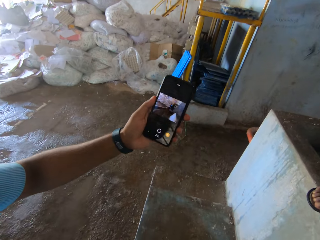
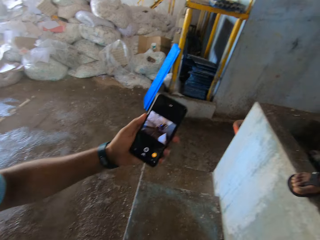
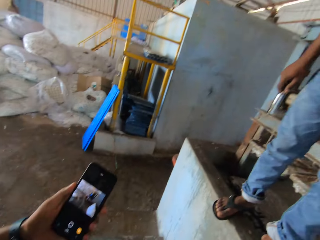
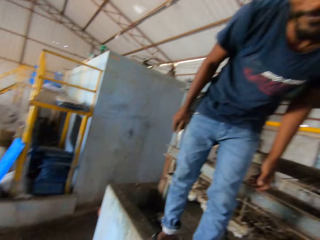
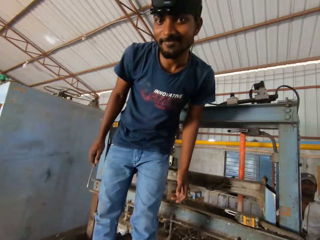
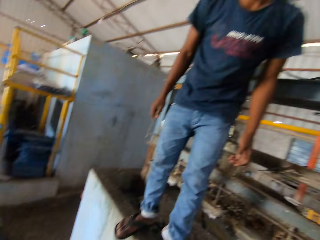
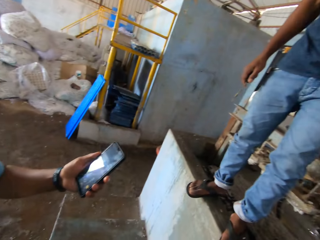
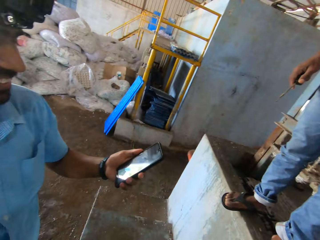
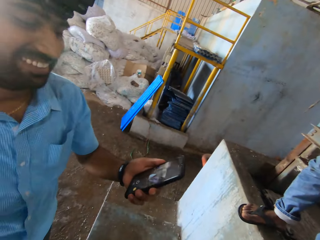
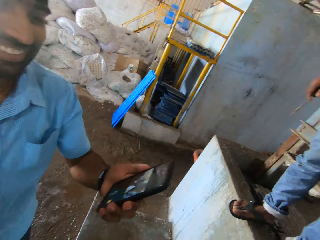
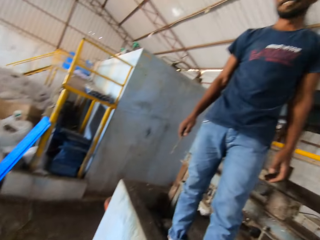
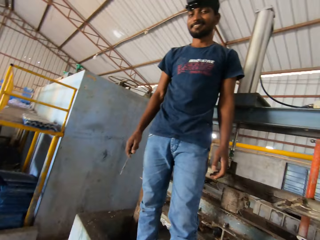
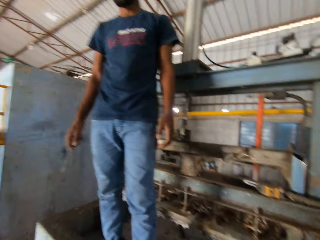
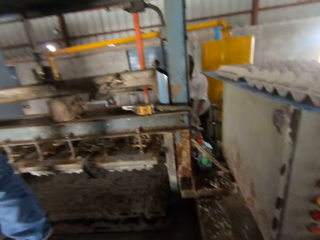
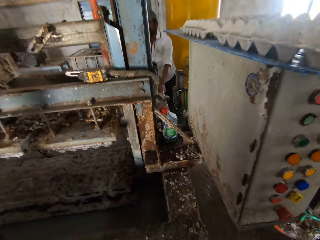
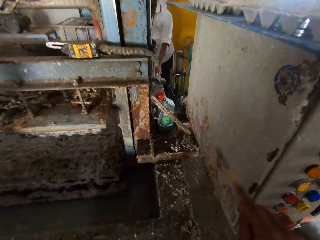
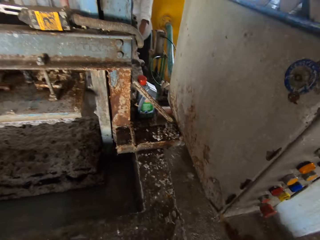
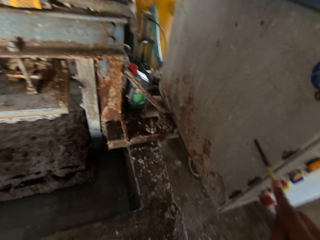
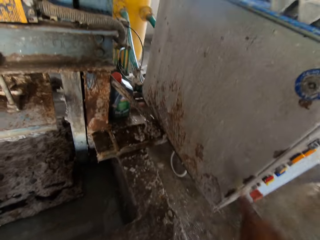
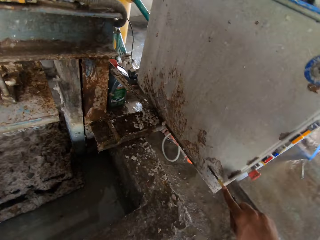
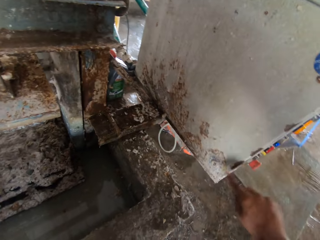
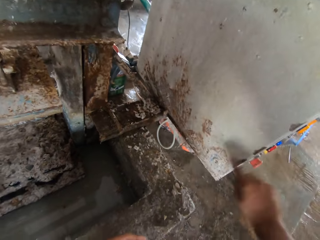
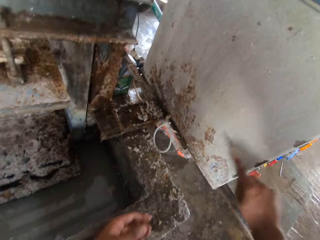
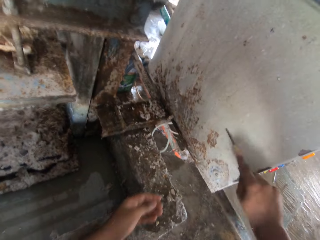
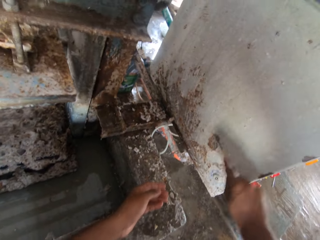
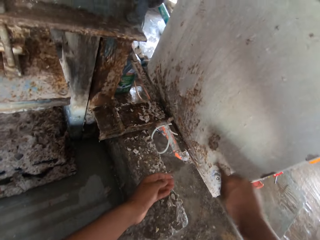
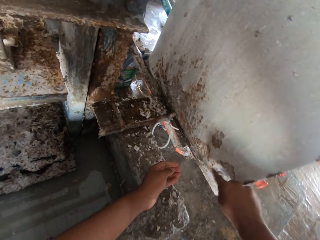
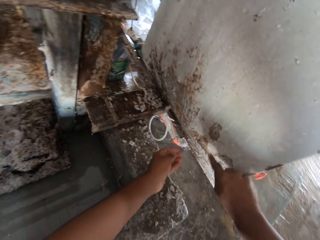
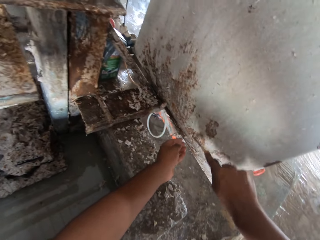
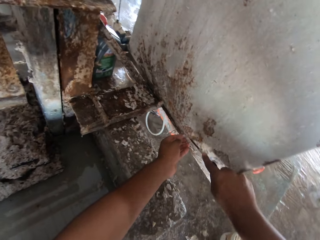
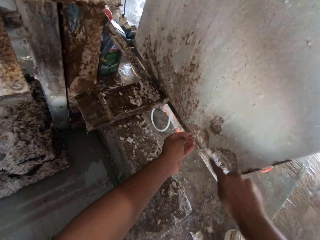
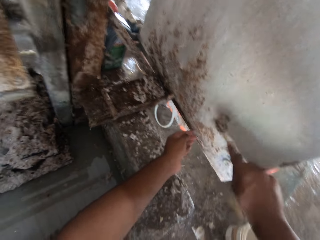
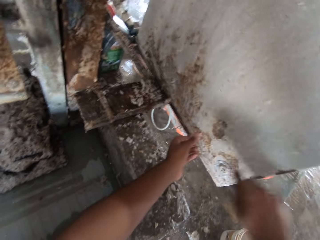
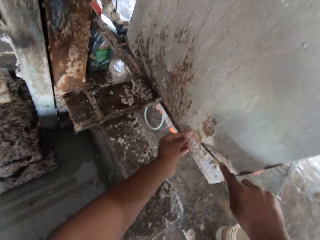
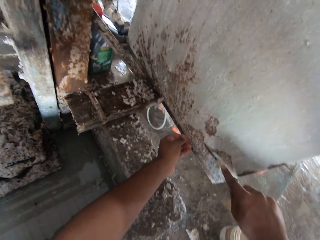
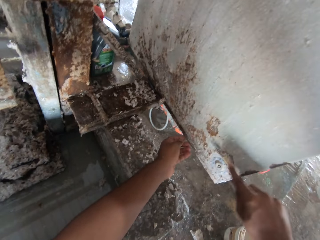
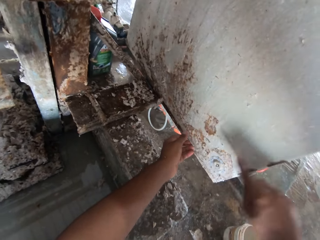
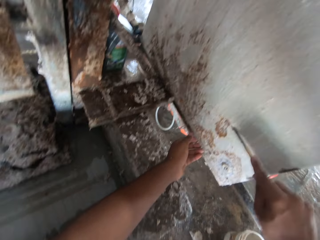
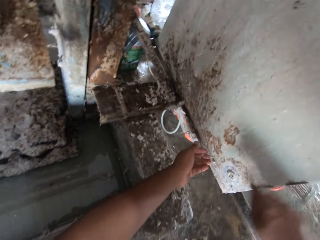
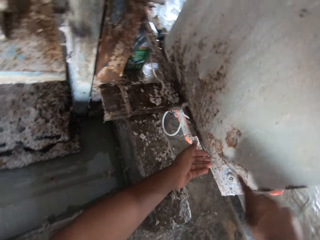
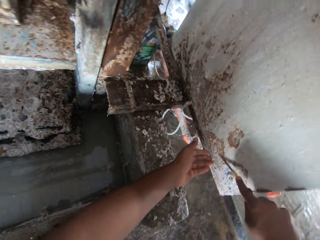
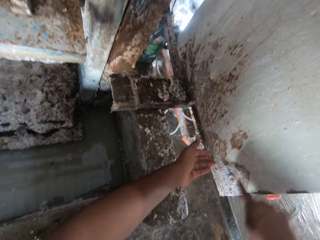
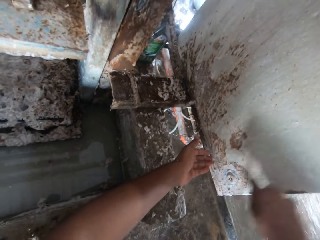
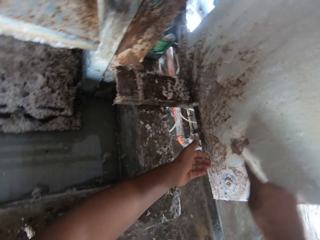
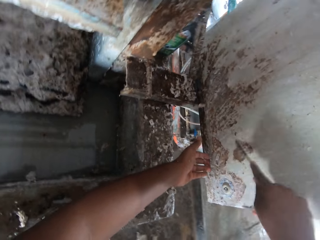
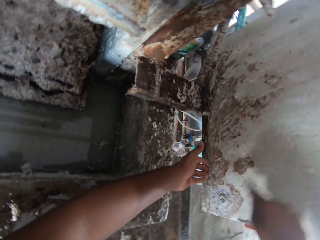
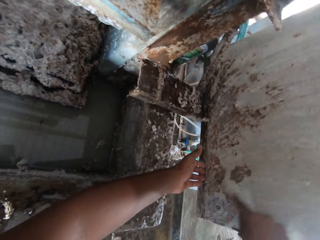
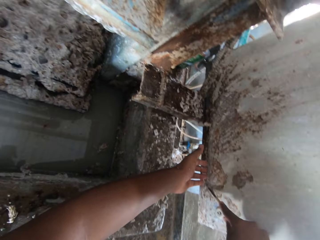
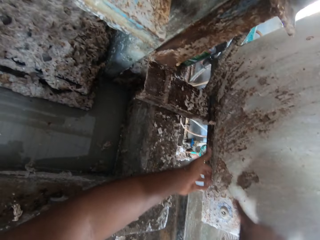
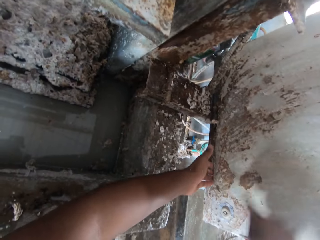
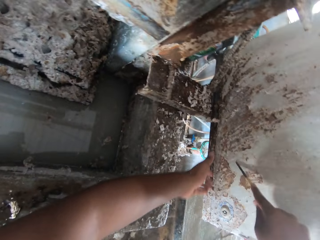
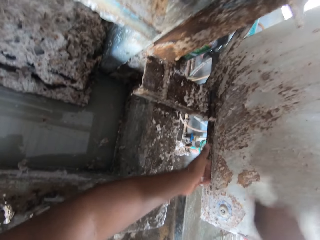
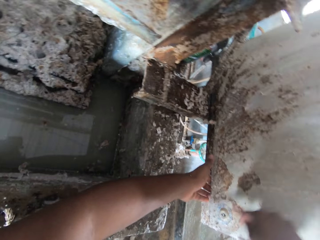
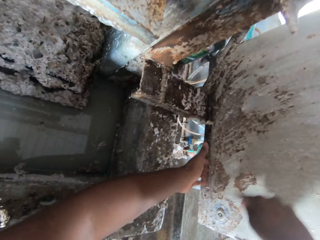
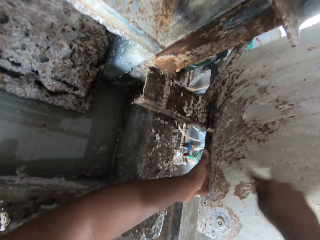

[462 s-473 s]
The camera wearer looks at a person. They look at another person. The other person looks at his phone. The camera wearer walks in a room. They scrape off rust scales from a machine.

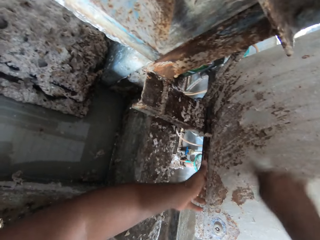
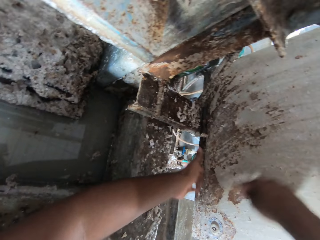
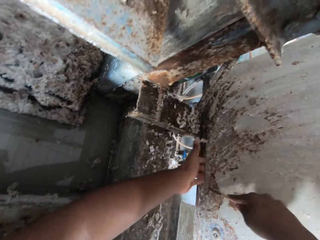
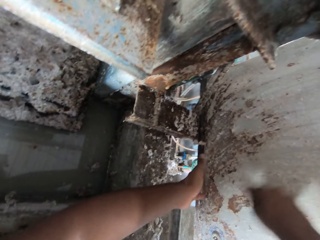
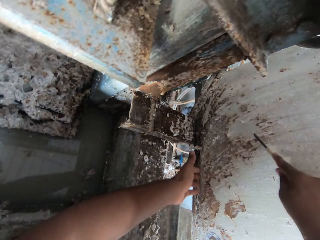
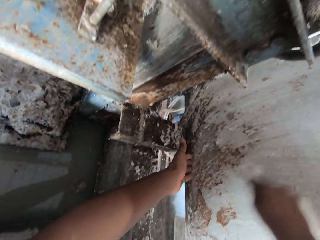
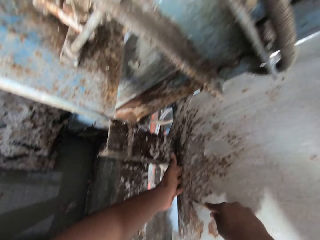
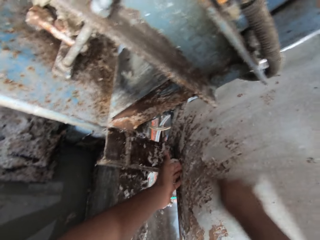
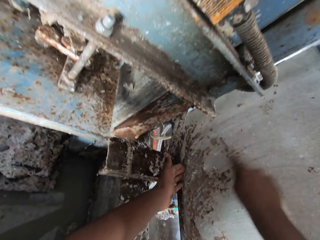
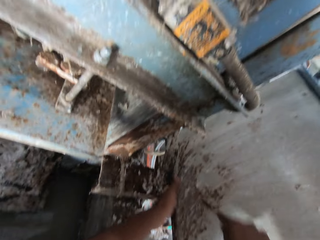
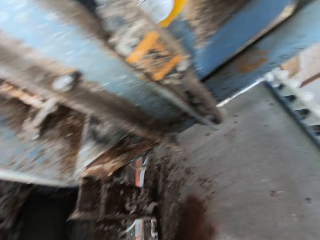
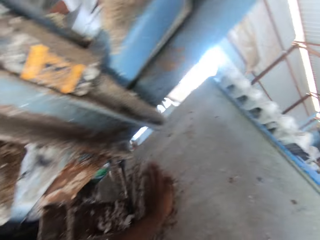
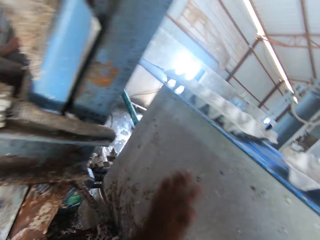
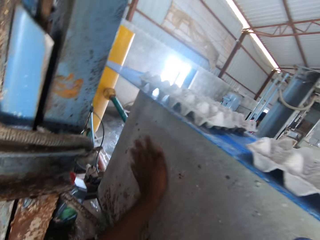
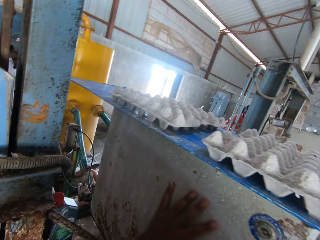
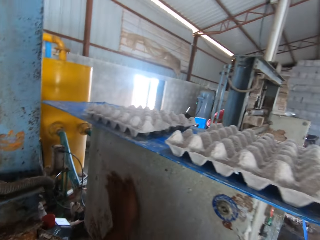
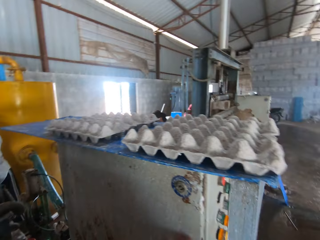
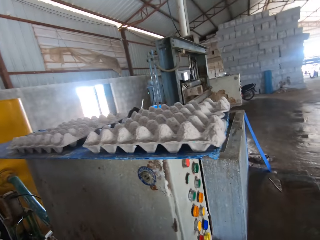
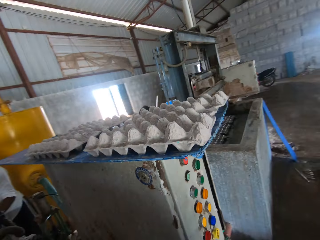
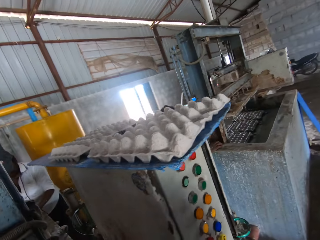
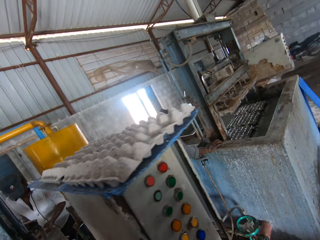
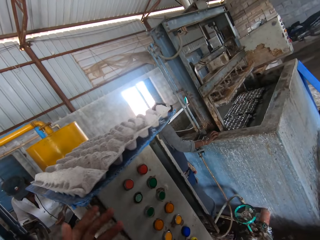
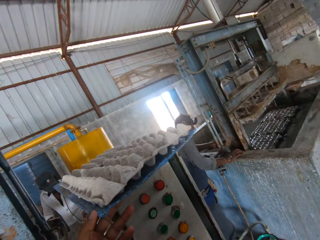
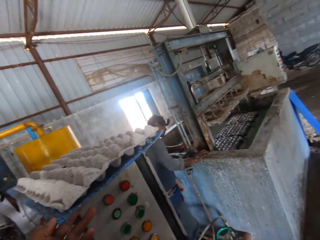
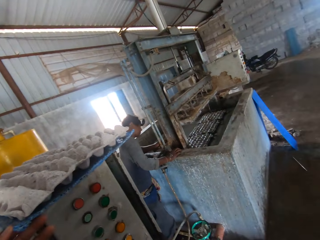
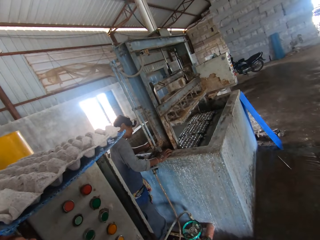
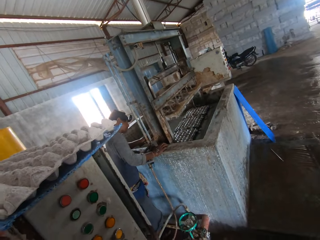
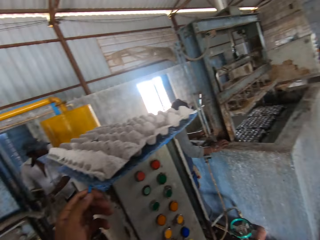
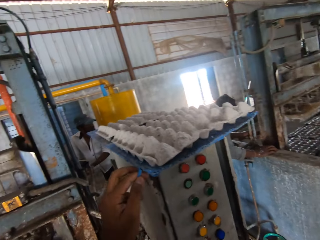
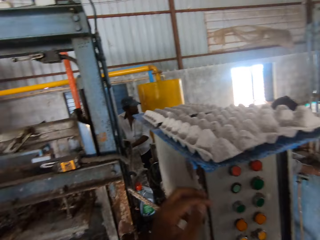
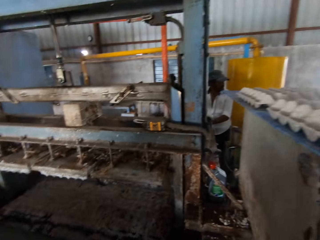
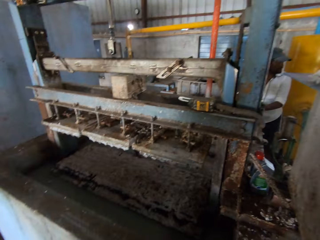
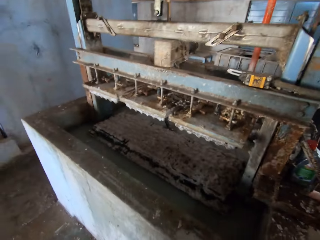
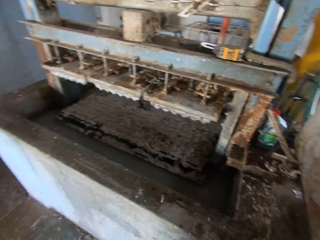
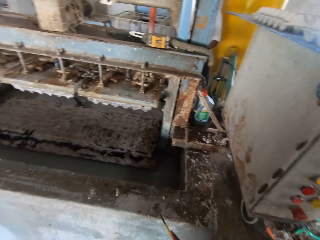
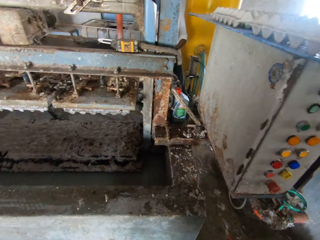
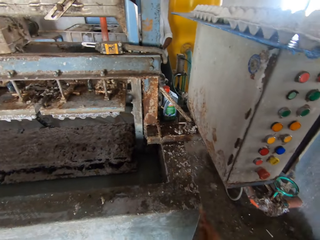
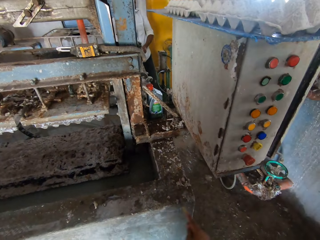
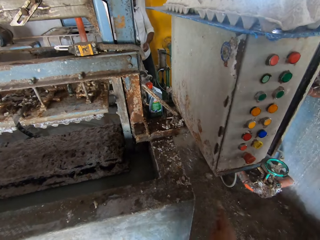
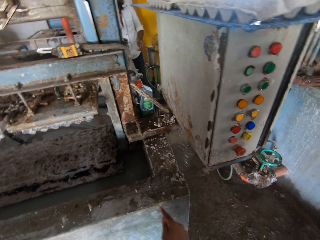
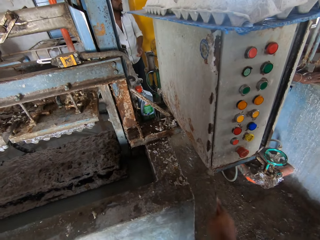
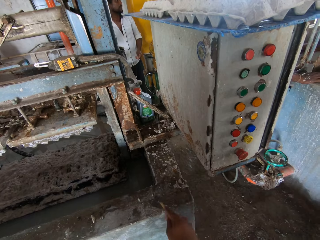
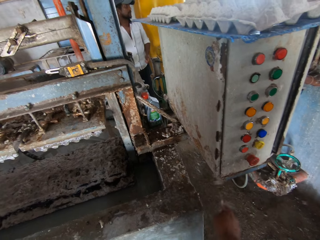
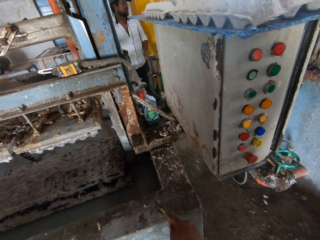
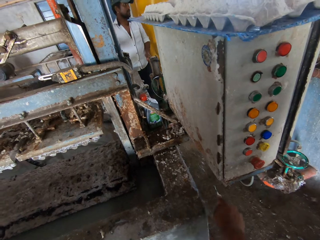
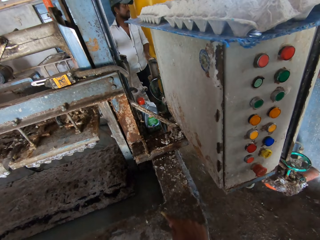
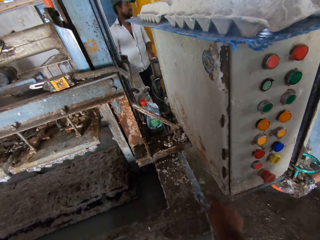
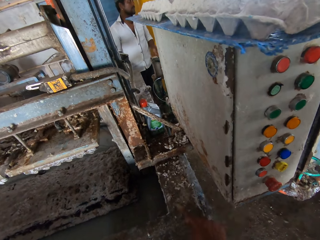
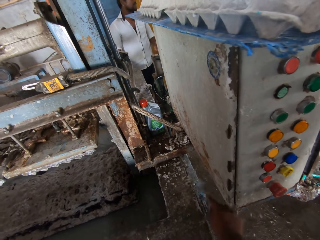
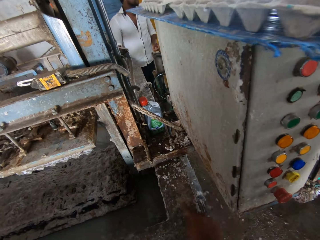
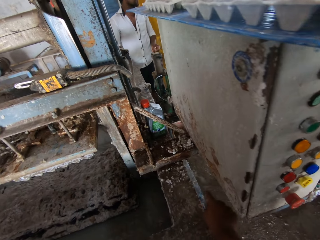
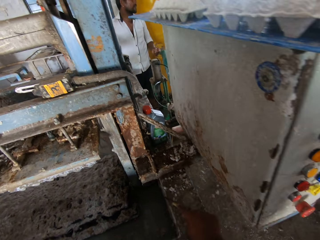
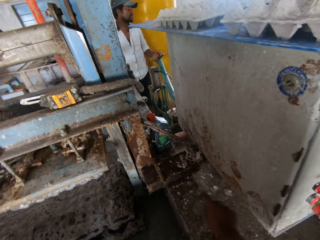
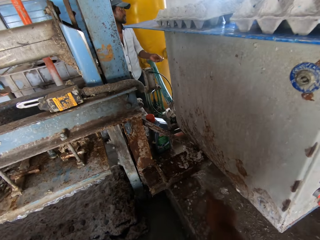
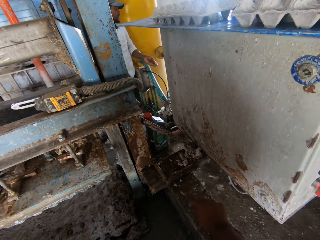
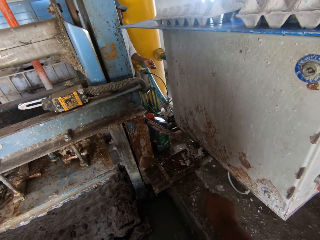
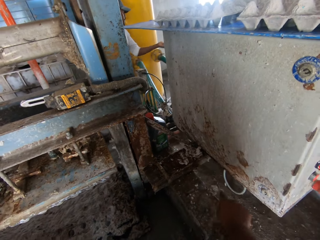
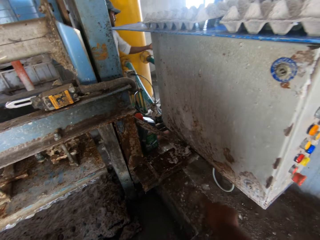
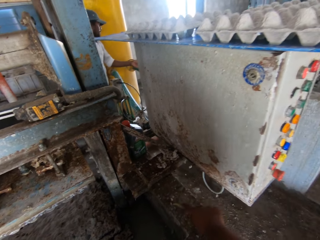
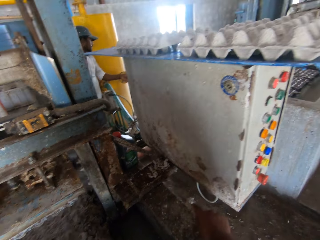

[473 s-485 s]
The camera wearer sweeps off rust particles with his hand. He walks around a machine. He scrapes off rust scales from the machine.
